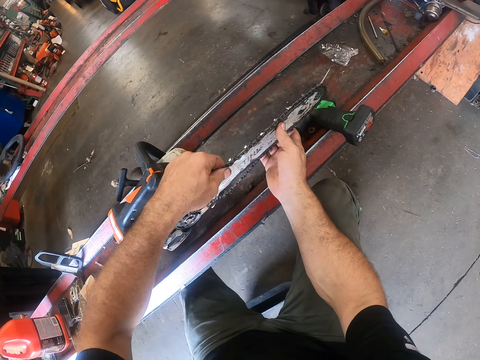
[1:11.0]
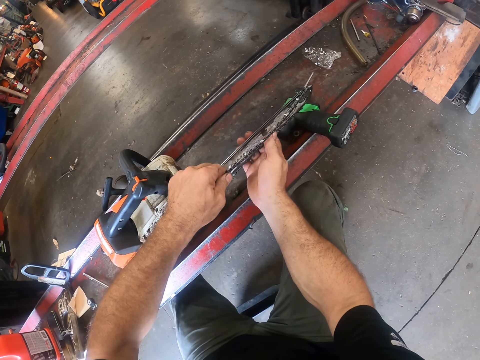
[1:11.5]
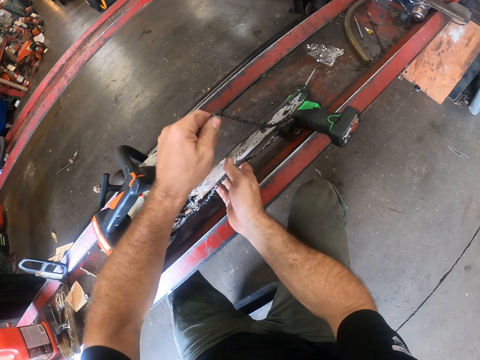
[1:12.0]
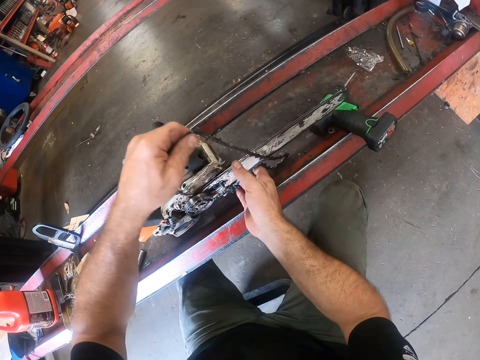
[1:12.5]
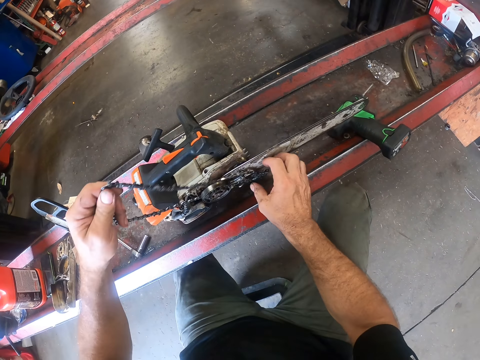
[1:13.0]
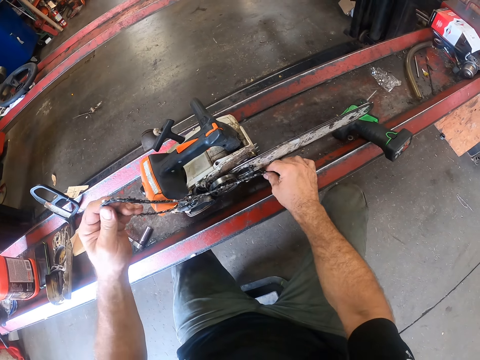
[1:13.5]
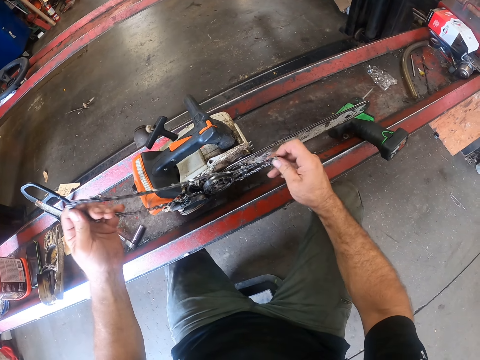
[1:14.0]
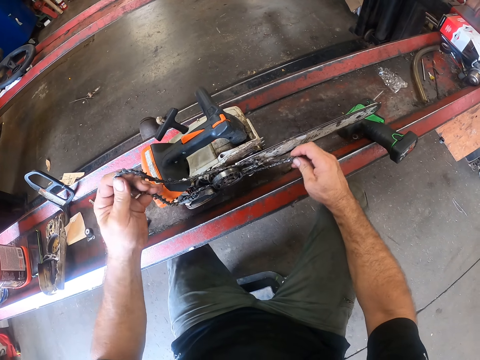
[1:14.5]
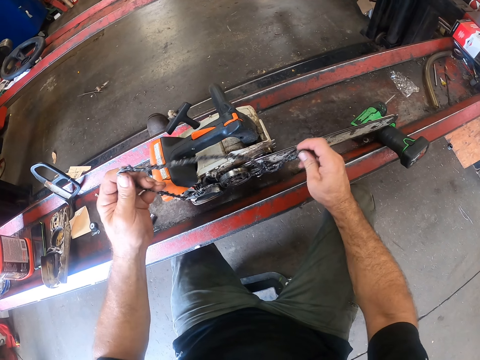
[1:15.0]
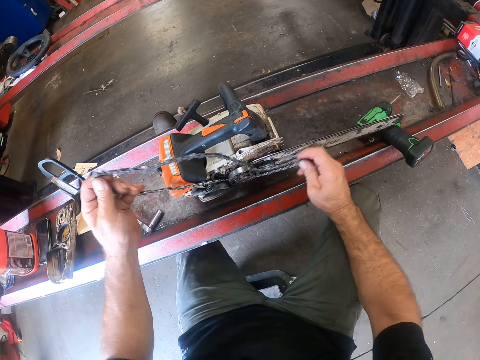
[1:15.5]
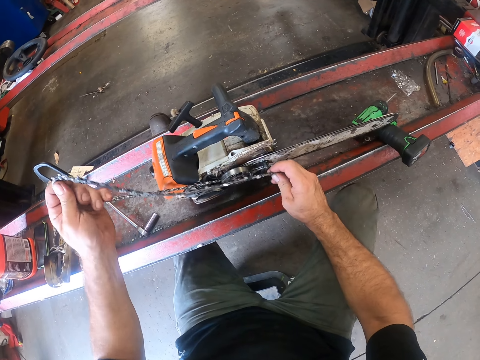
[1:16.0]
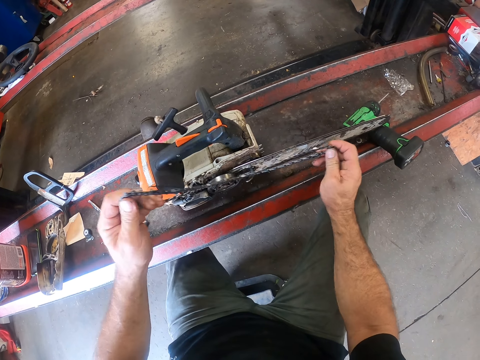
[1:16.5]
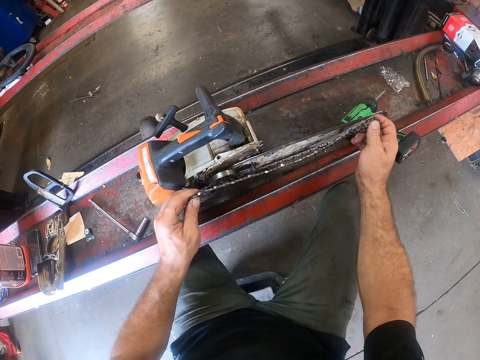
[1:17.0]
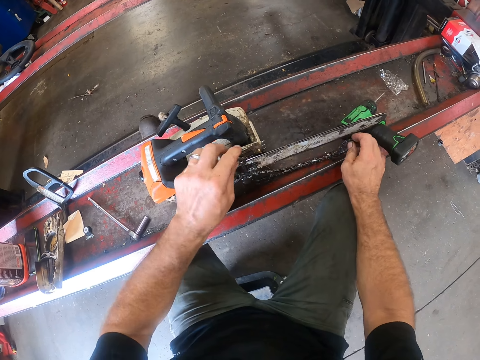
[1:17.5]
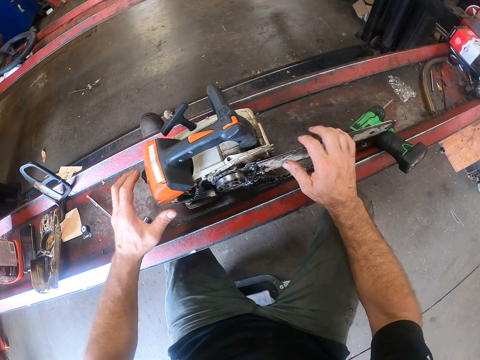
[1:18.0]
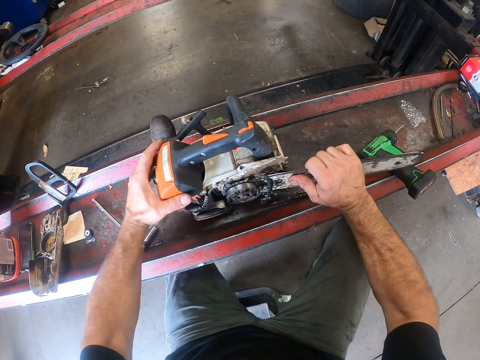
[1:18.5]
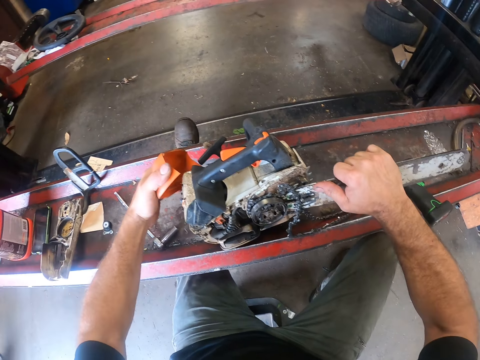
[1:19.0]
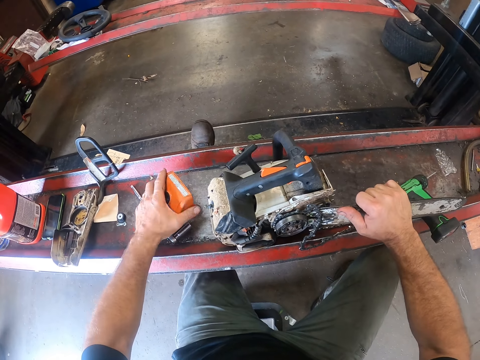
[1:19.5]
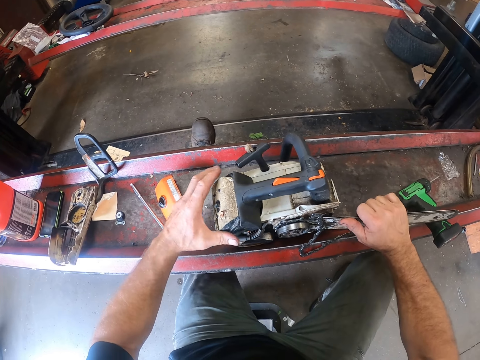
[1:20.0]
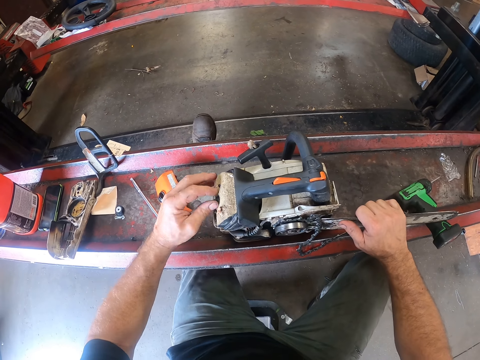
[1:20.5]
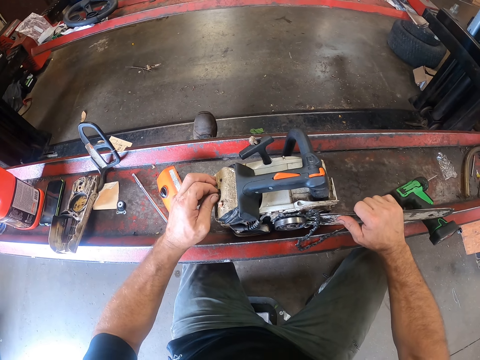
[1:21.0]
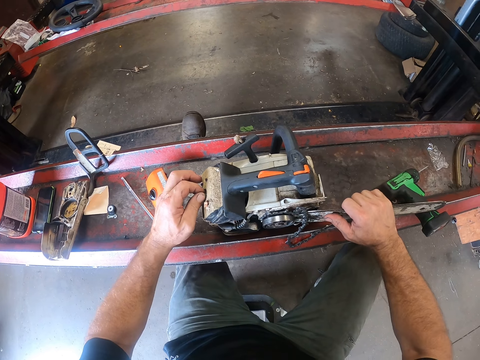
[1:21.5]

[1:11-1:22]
The camera wearer removes the chain or saw chain from the blade of the chainsaw with both hands. He holds the saw chain with his right hand. He tries to remove the chain from the chainsaw with both hands. He shakes the saw chain. He lets go of the chain. He places the saw chain on a worktable. He raises the chainsaw from the work table with his right hand. He holds the chainsaw. He detaches a plastic, the air filter cover, from the chainsaw with his left hand. He lifts the chainsaw from the work table. He drops the plastic on the work table. He touches the chainsaw with his left hand.

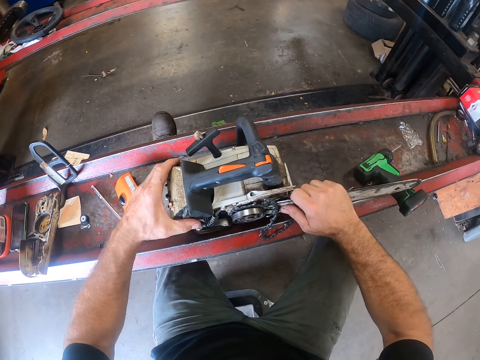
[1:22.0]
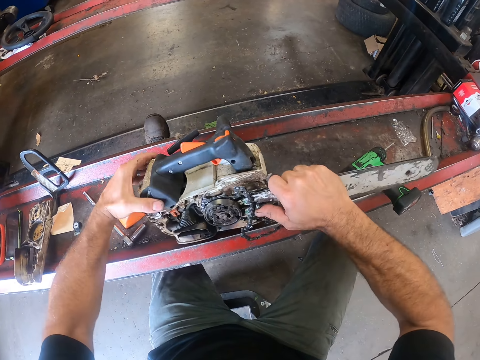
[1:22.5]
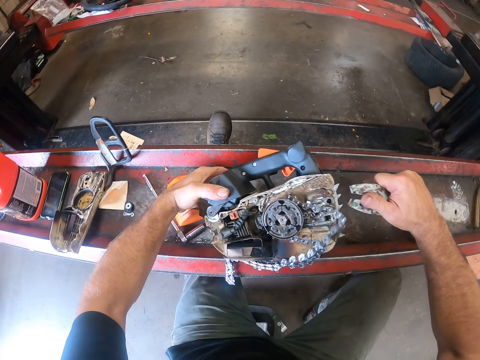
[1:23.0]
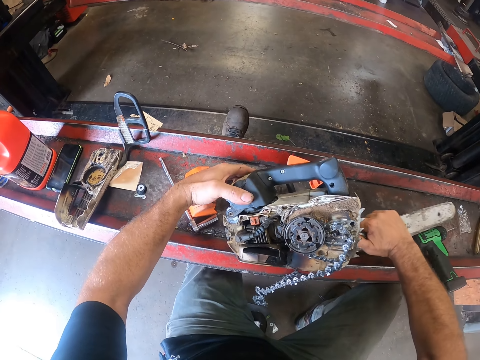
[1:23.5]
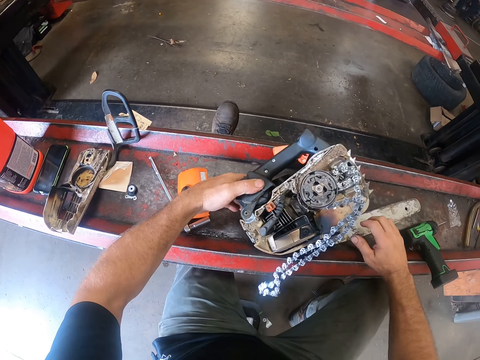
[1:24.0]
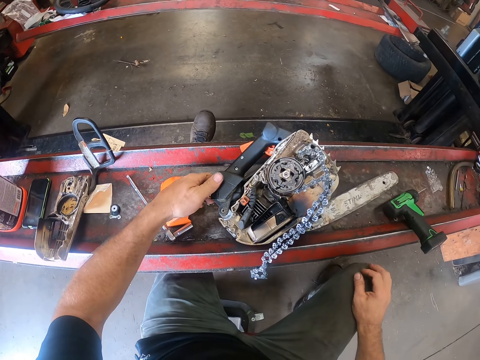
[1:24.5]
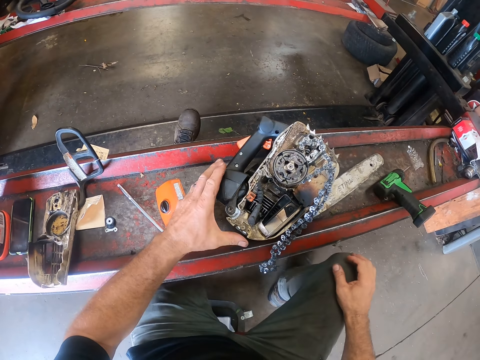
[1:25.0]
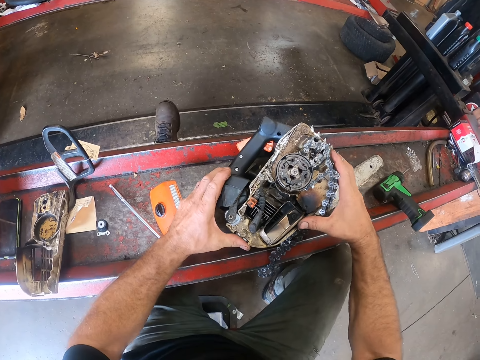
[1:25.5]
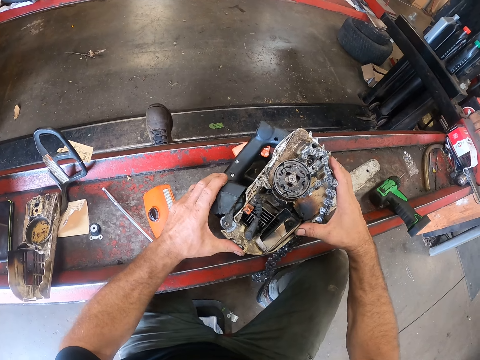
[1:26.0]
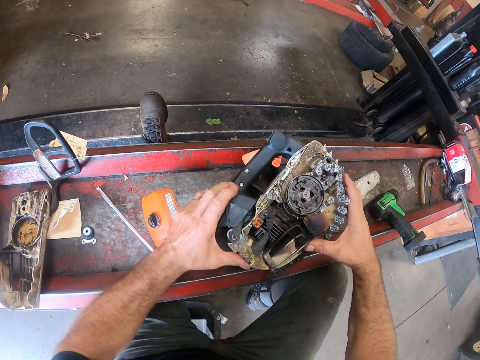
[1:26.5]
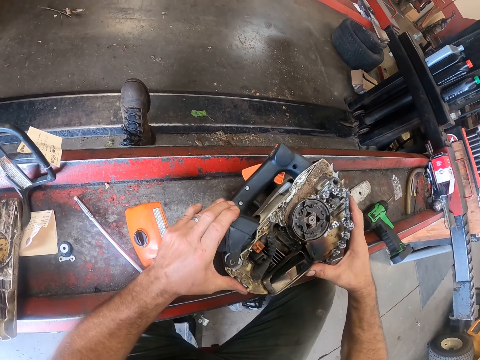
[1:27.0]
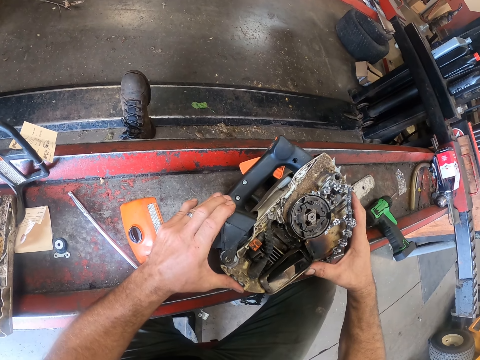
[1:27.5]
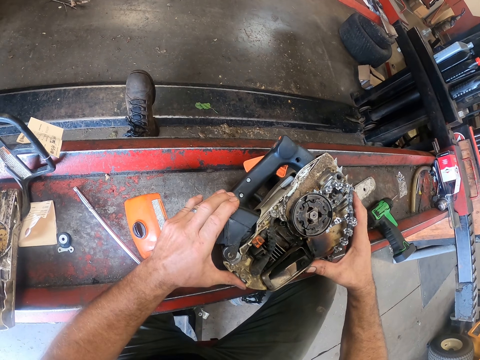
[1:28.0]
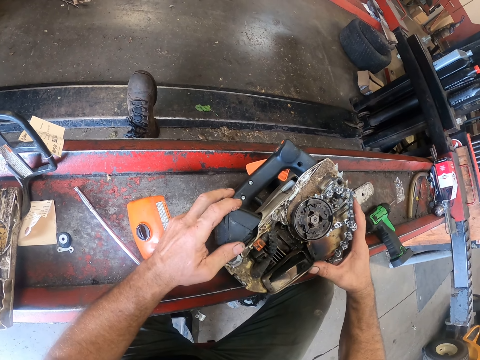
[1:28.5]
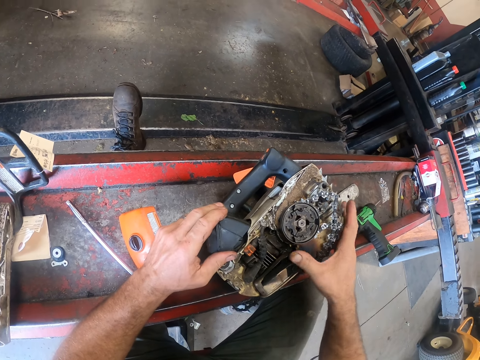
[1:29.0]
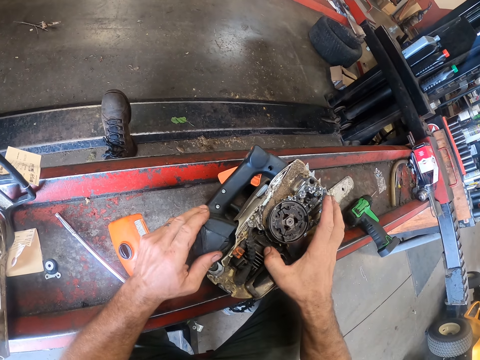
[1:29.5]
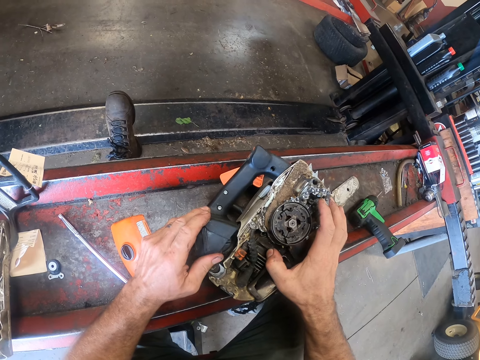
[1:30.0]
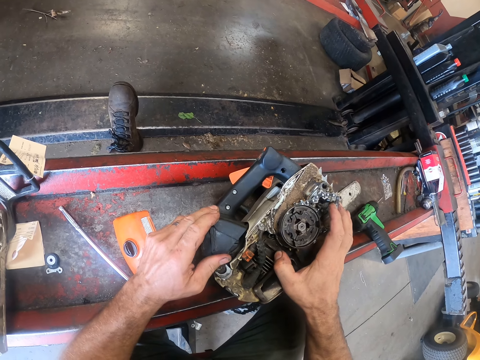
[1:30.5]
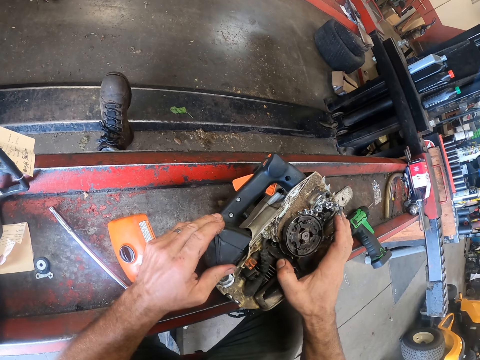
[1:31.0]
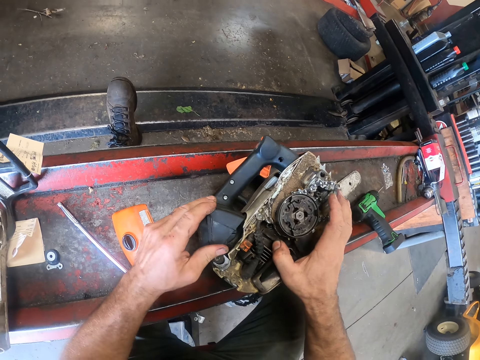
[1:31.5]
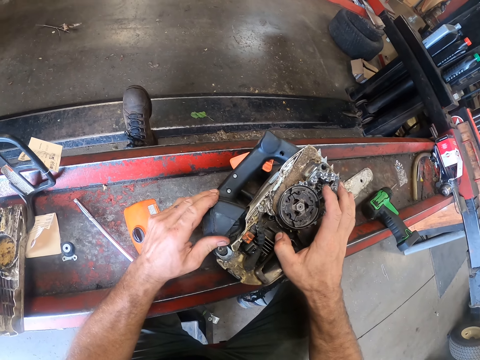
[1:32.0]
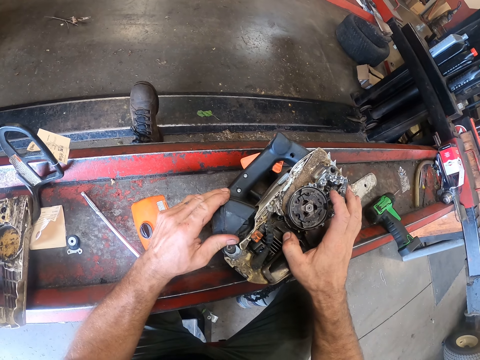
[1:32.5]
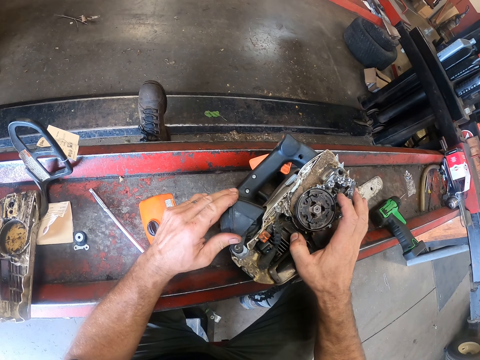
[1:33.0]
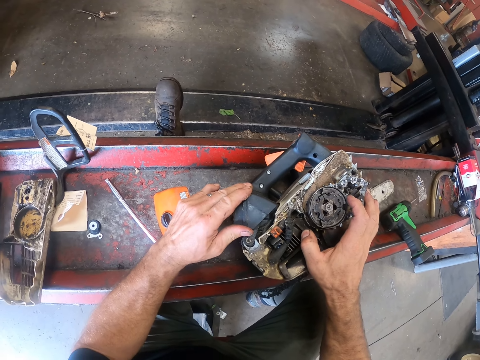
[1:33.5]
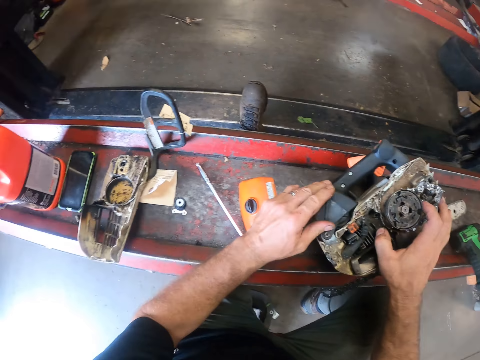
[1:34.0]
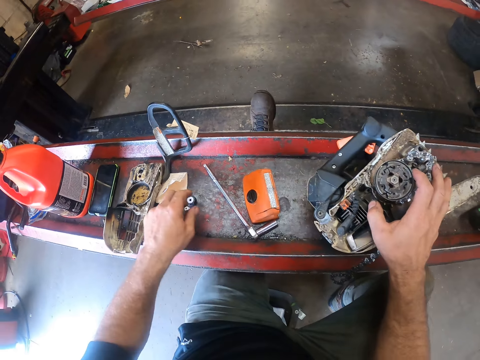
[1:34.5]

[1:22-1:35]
The camera wearer raises the chainsaw from the worktable with both hands. He detaches the blade of the chainsaw from the chainsaw with his right hand. He tilts the chainsaw. He drops the blade of the chainsaw on the work table. He drops the chainsaw on the work table. He holds the chainsaw with both hands. He presses the throttle control lever. He pushes the throttle control lever upwards.

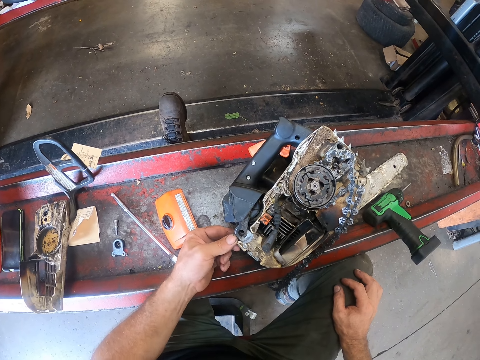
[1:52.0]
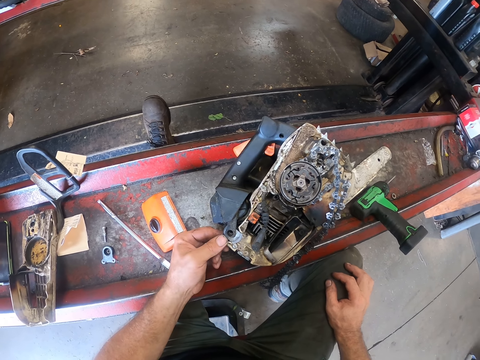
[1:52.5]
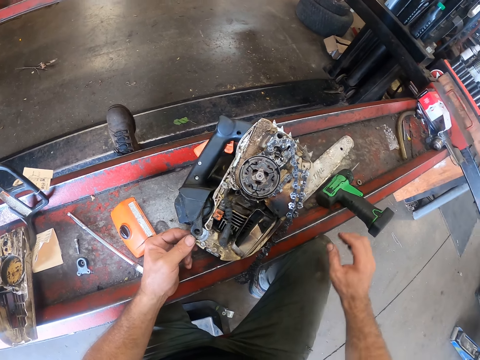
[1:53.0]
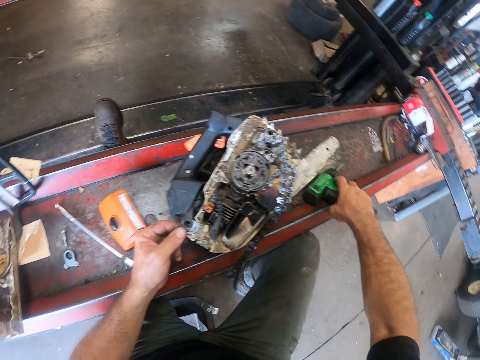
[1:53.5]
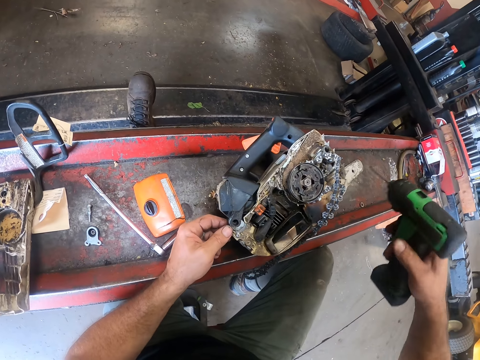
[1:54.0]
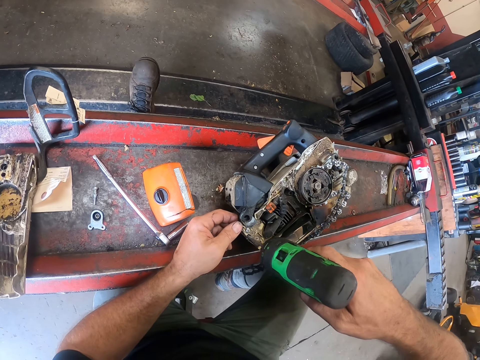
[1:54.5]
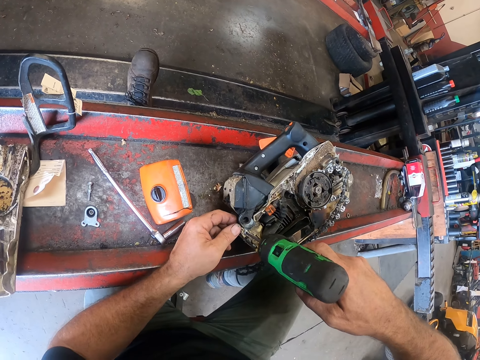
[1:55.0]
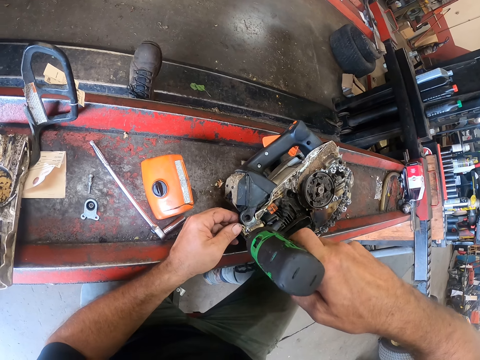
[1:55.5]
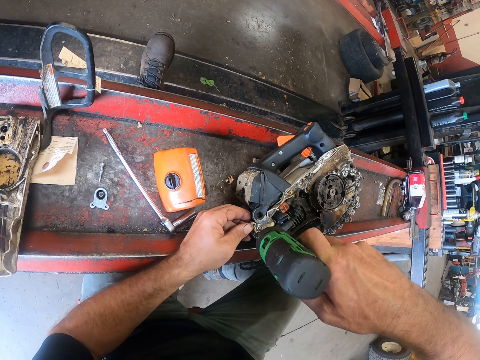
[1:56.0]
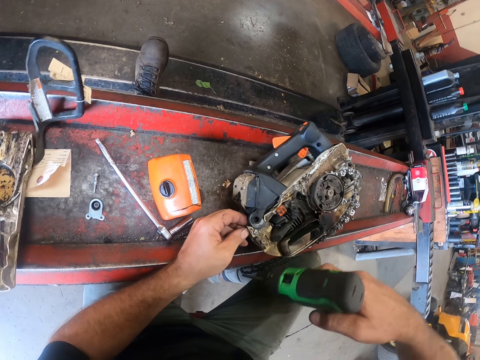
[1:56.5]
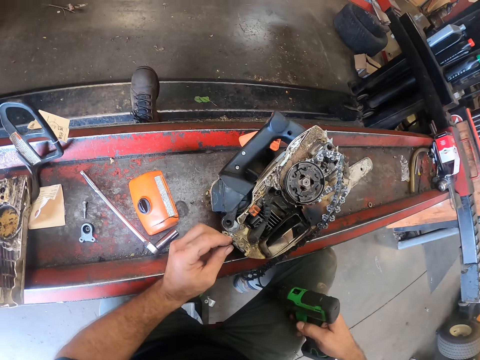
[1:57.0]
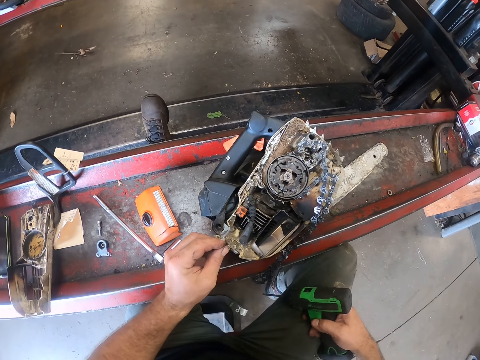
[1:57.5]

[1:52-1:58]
The camera wearer picks up the screwdriver gun or impact wrench from the work table. He places the screwdriver gun on a screw in the chainsaw. He loosens the screw with the screwdriver gun. He removes the impact wrench from the screw. He touches the chainsaw with his left hand. He touches the screw with his left hand.
